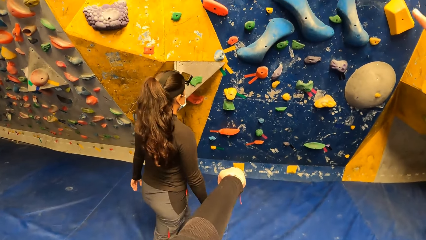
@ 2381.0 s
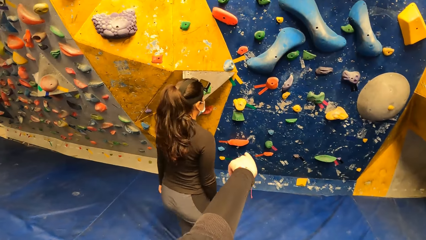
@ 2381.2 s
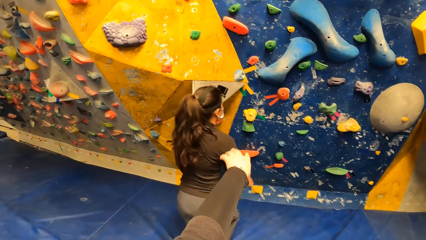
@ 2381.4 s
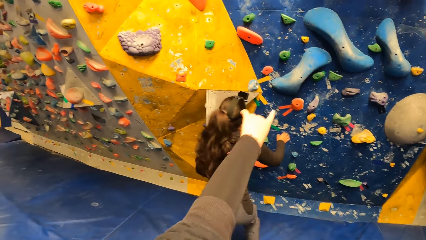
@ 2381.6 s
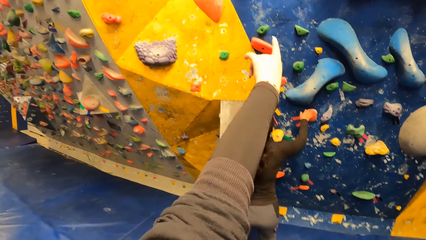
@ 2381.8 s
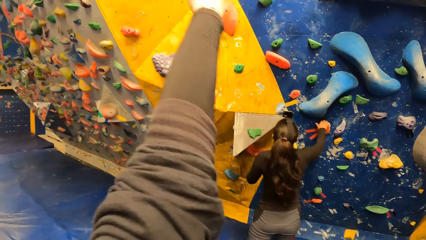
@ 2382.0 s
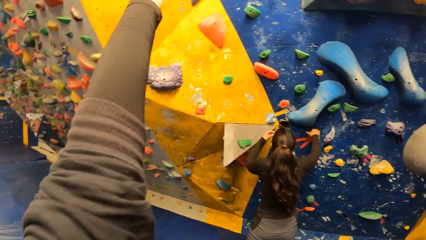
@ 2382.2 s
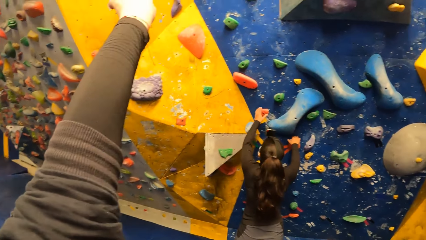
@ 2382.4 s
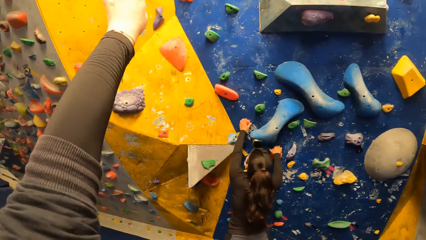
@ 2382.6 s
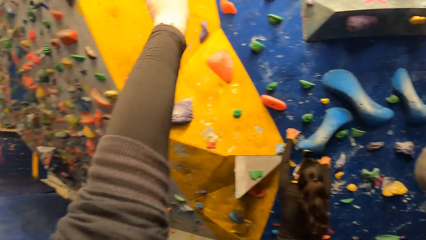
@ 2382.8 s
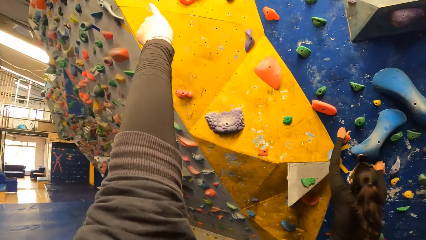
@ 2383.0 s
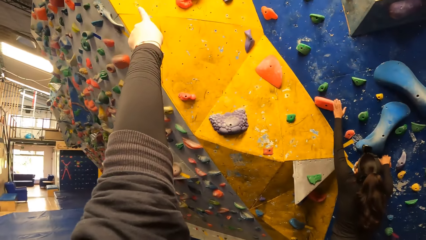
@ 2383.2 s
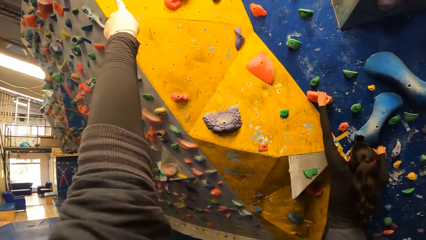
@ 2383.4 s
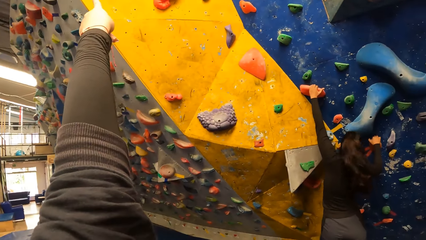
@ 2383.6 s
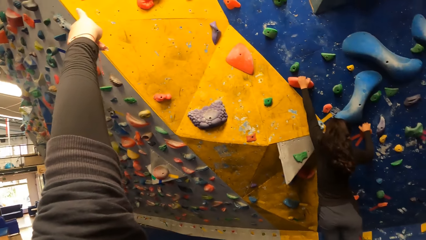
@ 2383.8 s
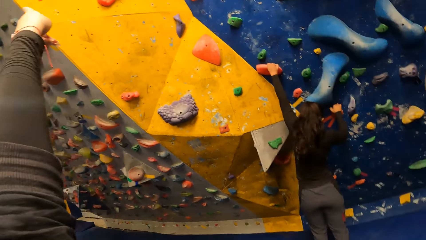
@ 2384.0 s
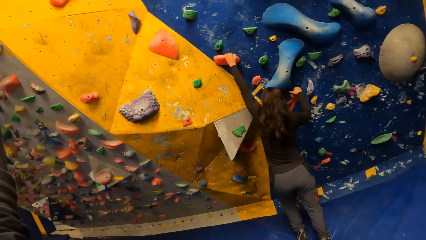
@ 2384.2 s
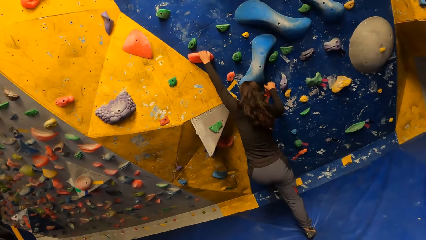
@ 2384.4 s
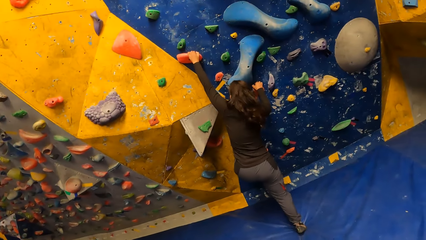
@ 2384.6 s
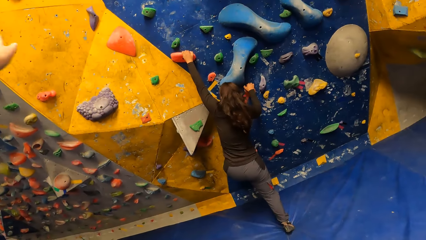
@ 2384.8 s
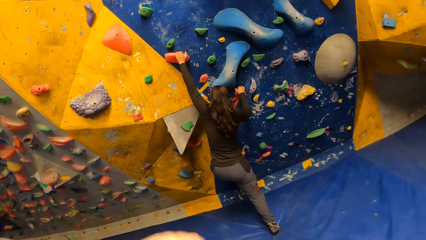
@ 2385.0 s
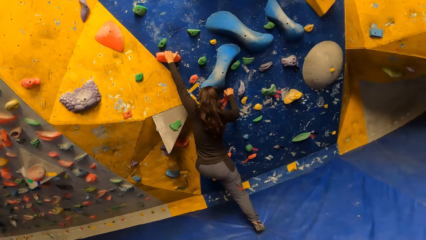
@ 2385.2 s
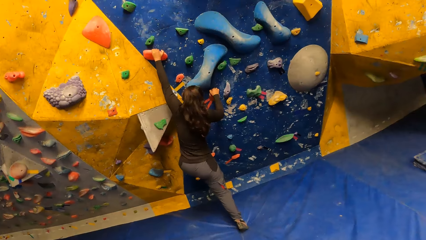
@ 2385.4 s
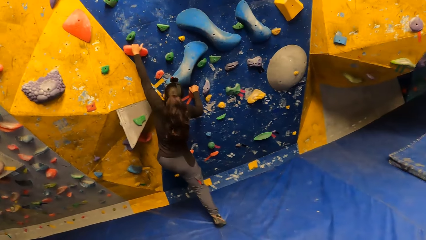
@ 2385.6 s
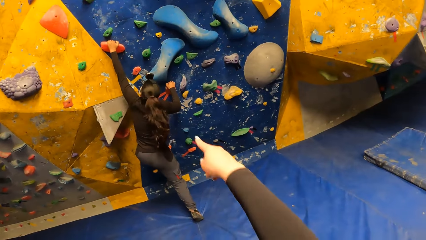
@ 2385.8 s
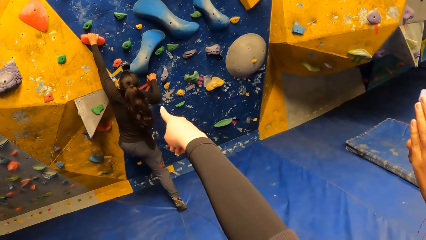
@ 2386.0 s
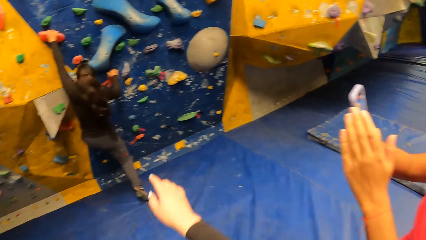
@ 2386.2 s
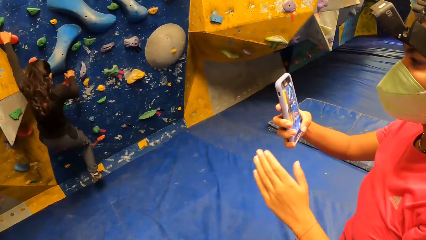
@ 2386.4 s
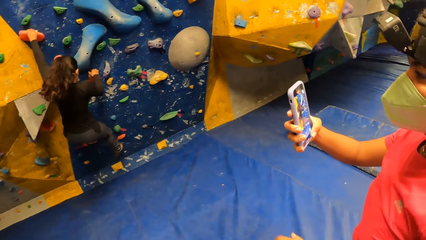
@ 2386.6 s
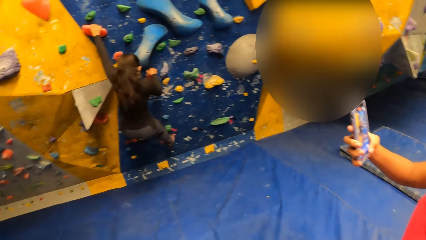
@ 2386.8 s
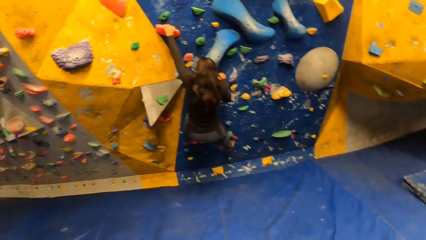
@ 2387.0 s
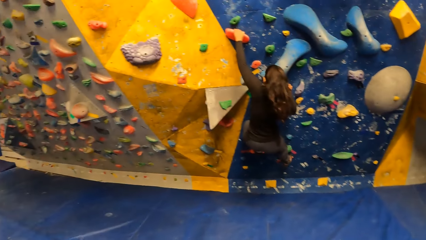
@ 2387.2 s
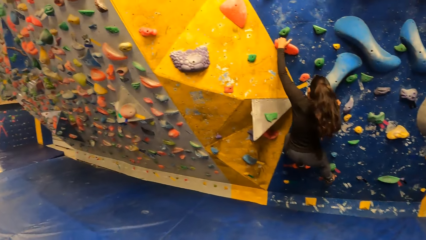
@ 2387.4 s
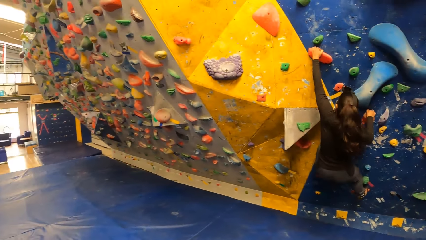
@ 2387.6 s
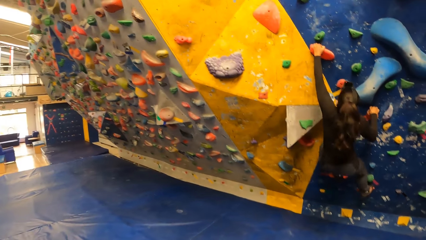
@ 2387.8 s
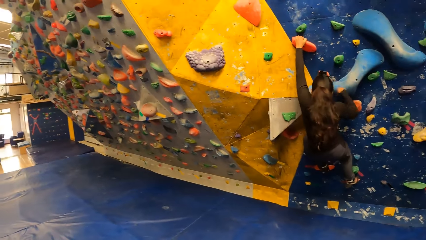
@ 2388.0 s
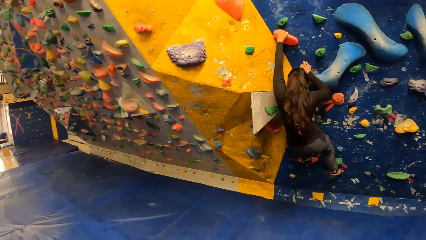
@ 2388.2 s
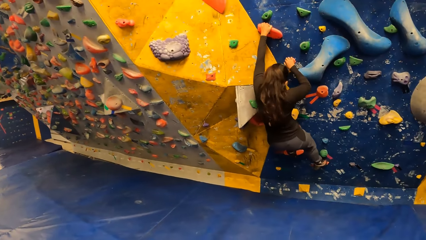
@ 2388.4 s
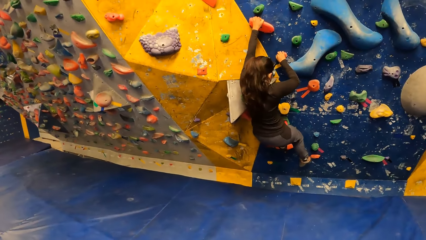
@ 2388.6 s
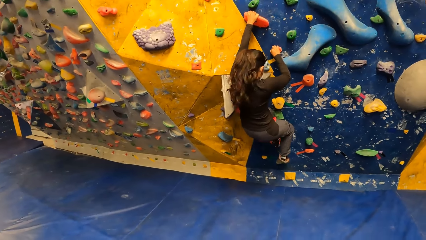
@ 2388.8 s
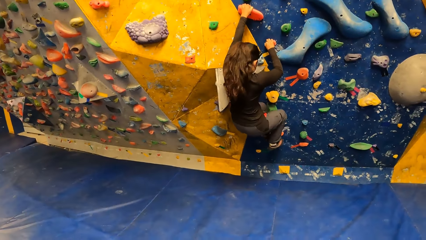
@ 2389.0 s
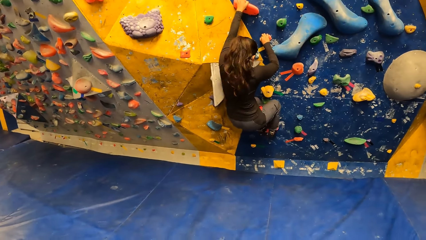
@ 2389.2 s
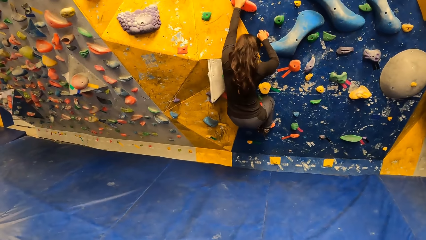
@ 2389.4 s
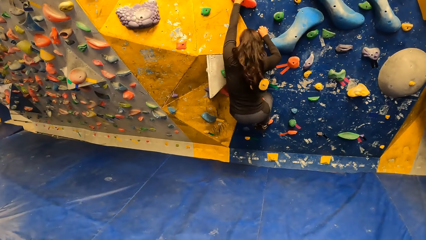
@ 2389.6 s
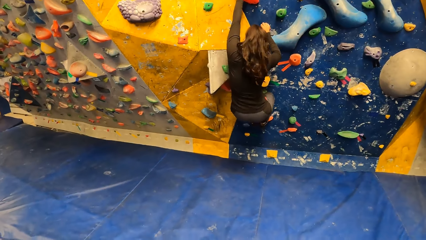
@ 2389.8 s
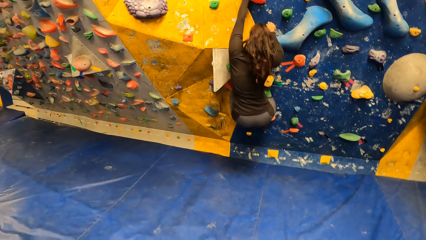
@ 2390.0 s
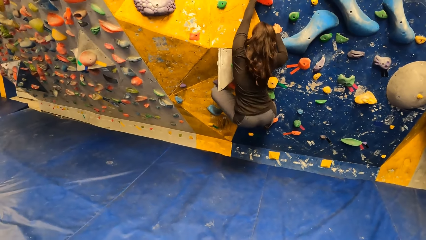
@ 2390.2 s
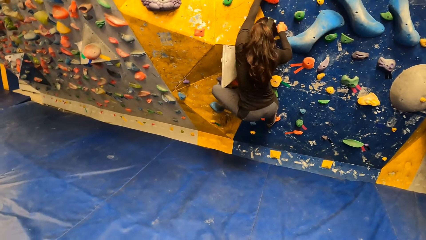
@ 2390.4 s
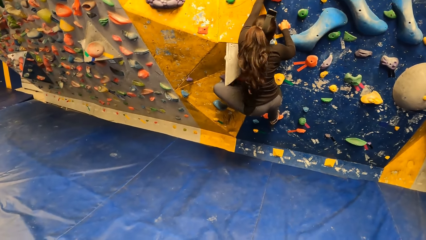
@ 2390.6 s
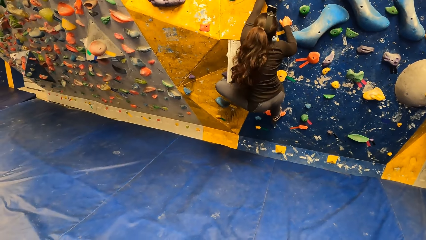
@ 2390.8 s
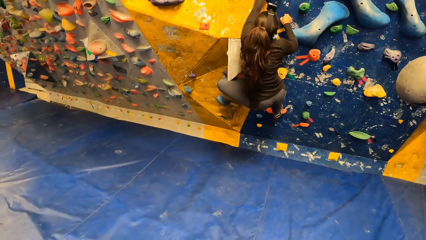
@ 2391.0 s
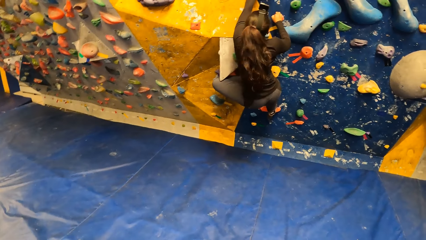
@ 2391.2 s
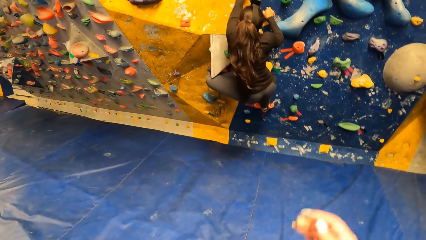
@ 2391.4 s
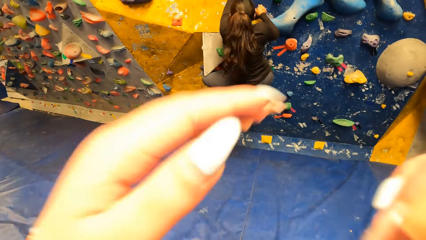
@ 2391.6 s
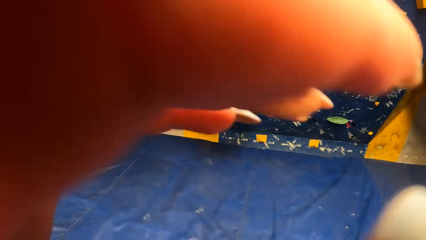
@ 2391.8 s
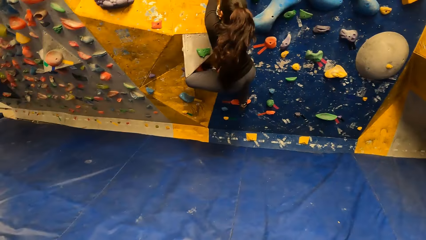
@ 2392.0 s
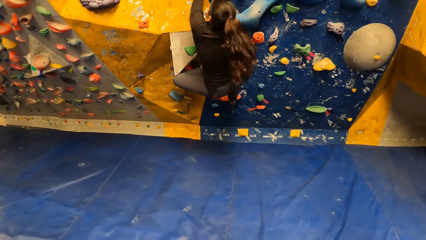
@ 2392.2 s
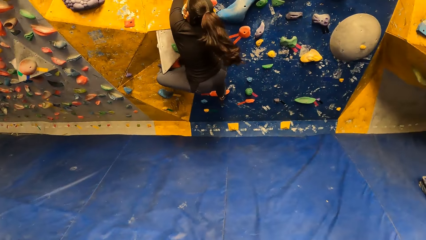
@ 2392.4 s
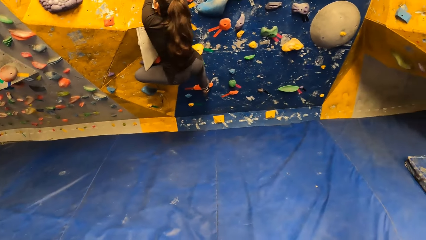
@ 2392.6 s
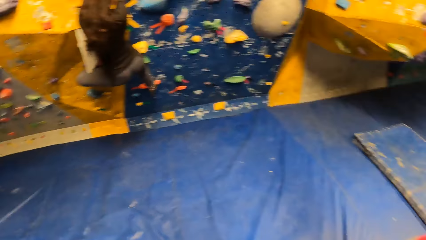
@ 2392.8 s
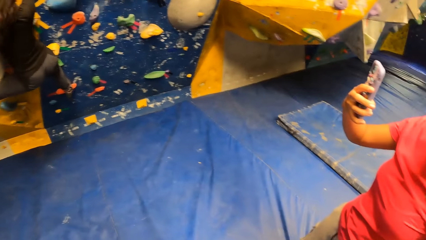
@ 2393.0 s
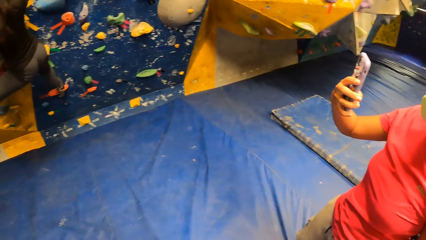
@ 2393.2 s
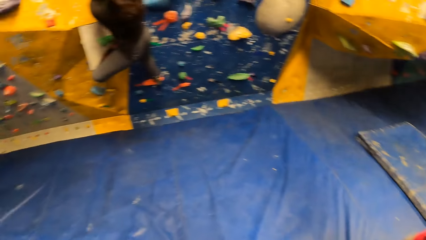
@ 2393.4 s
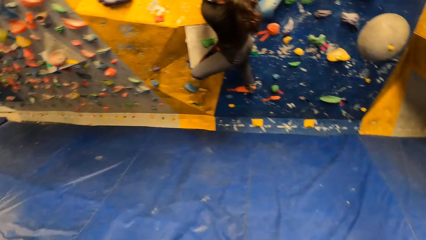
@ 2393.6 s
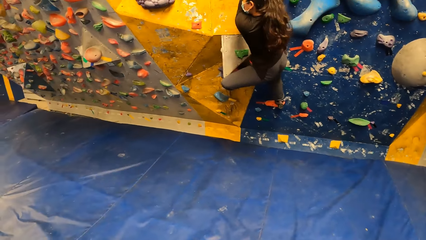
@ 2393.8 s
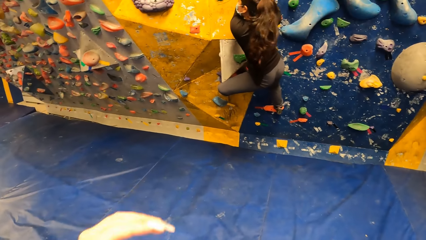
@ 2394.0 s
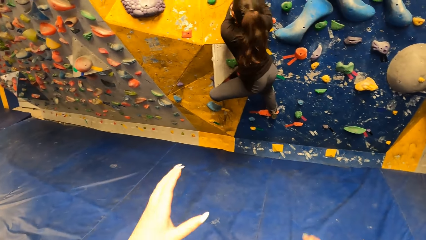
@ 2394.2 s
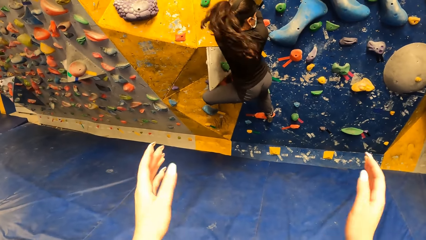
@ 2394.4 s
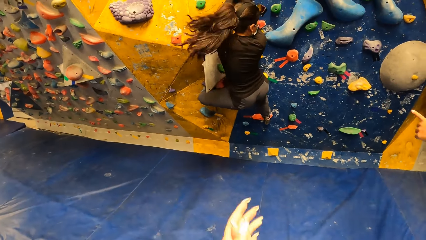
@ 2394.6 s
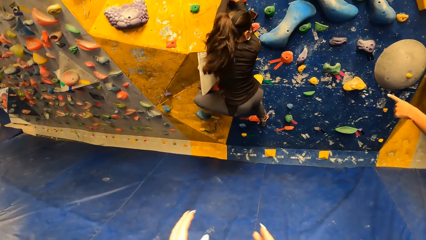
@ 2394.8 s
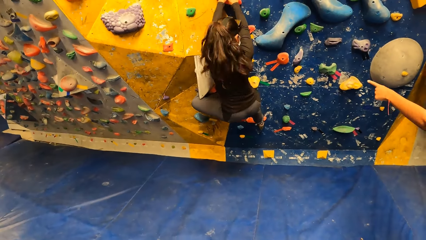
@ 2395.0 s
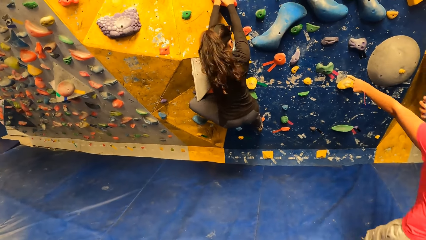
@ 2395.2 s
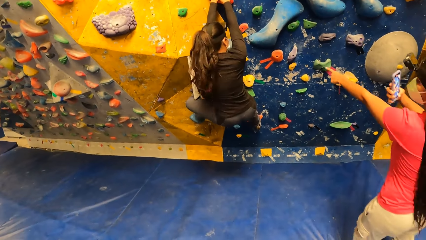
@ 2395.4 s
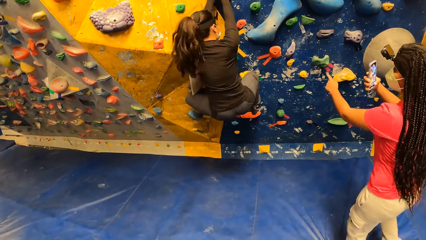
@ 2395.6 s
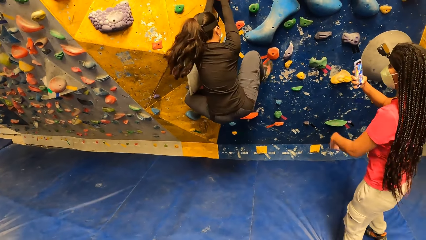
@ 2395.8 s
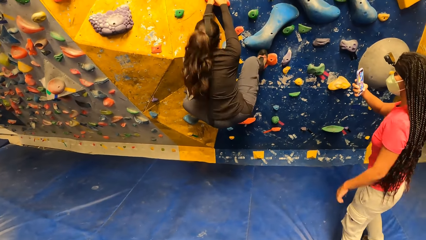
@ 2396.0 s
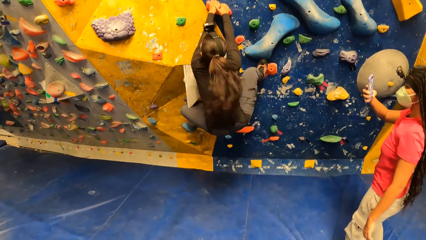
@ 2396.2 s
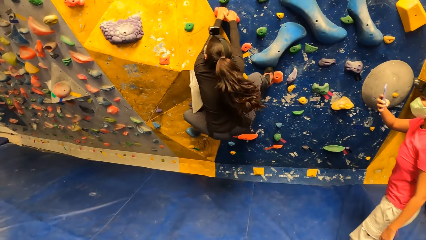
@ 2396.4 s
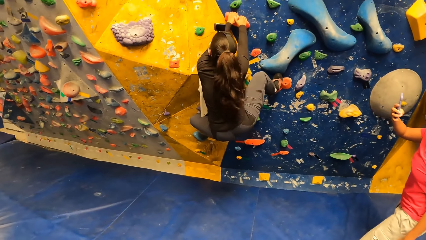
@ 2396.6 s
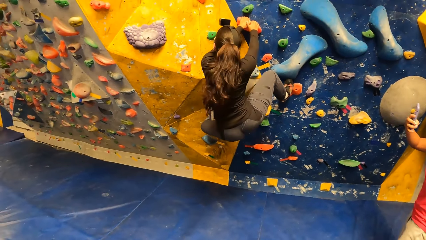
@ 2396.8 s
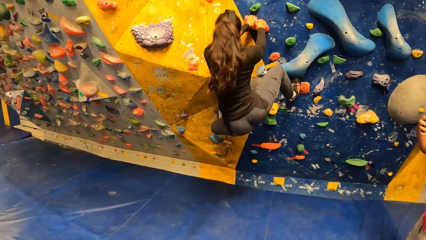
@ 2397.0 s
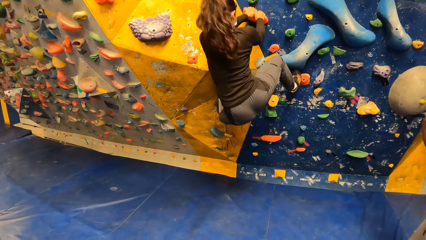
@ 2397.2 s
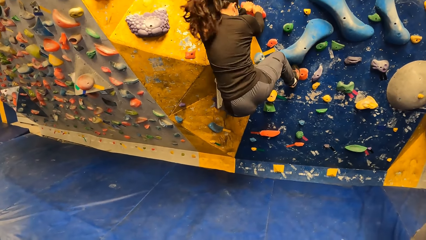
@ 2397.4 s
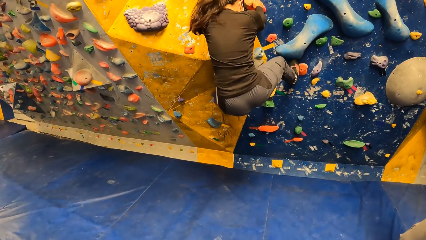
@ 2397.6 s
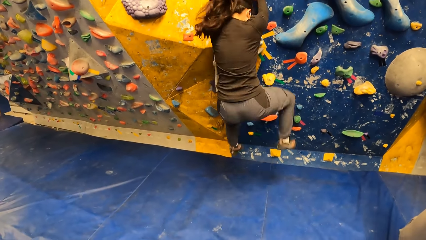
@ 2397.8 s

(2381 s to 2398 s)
The camera wearer points at the bouldering wall. A woman climbs on the bouldering wall. Another woman takes a video. The camera wearer looks around. They stare at the first woman. The other woman takes a video. The camera wearer looks around. The other woman points at the boulder. The first woman climbs the bouldering wall.
